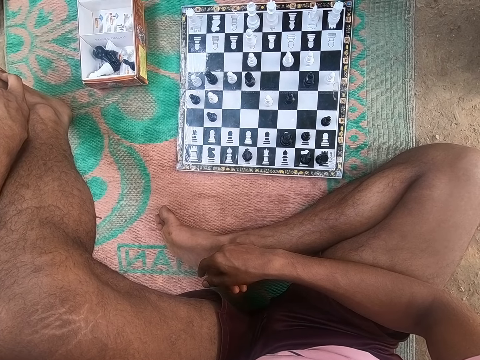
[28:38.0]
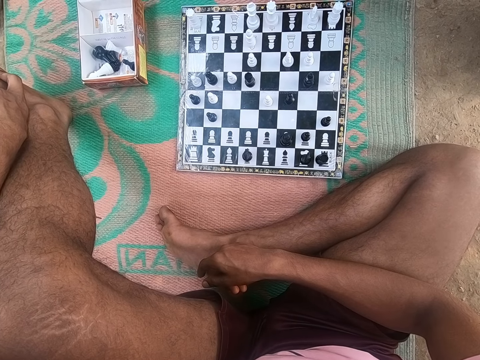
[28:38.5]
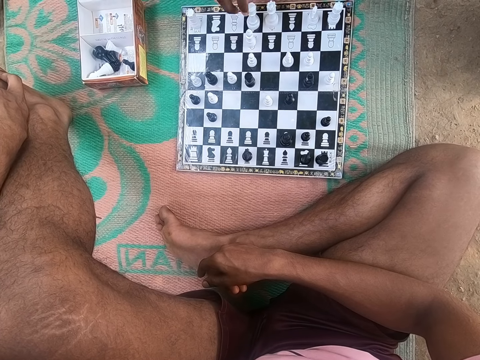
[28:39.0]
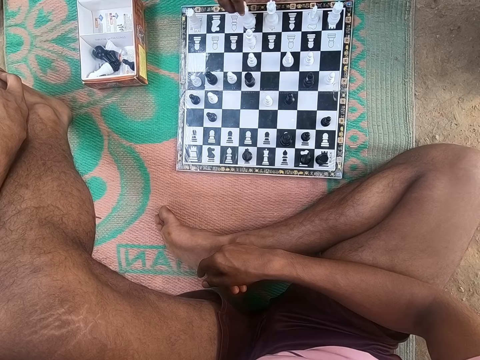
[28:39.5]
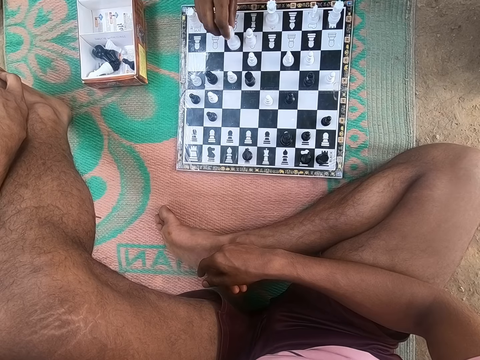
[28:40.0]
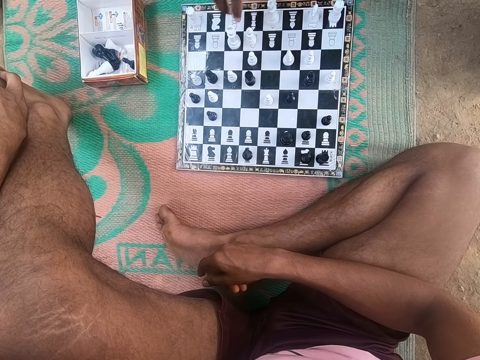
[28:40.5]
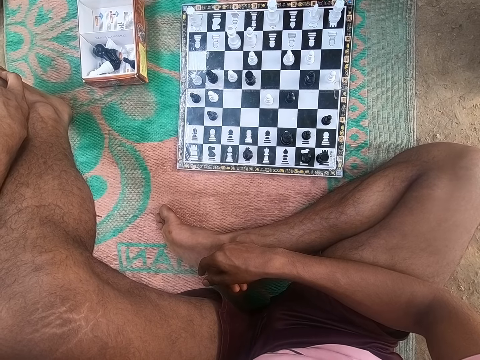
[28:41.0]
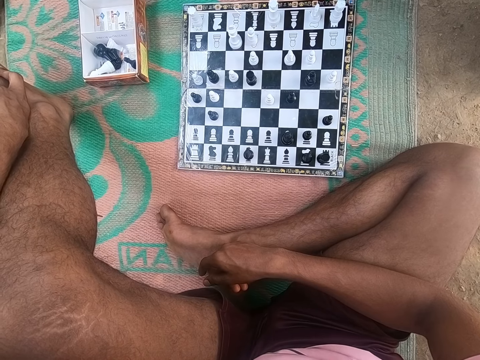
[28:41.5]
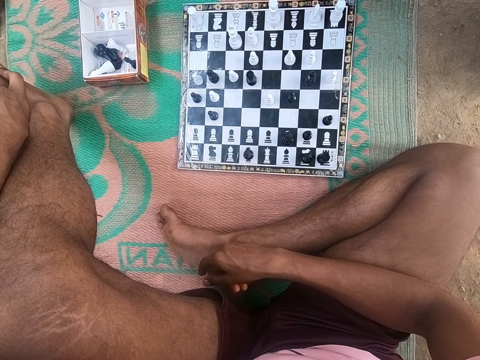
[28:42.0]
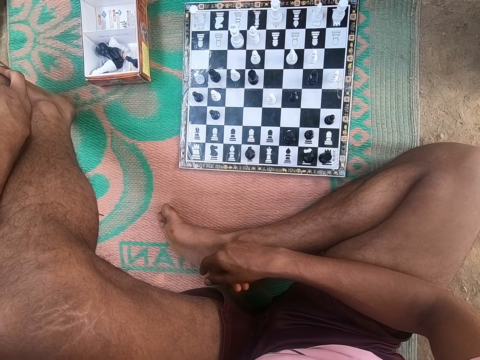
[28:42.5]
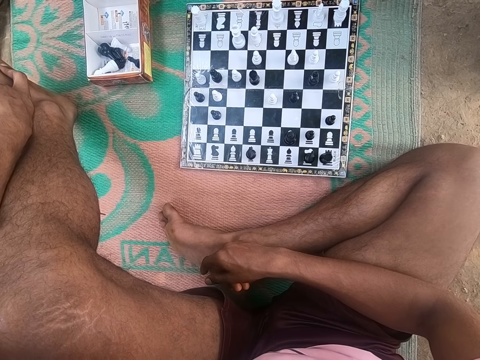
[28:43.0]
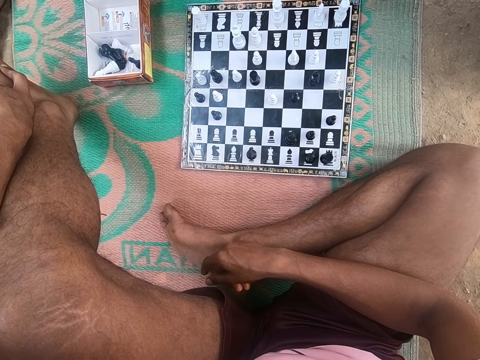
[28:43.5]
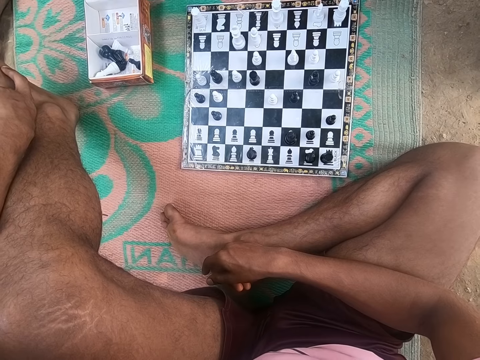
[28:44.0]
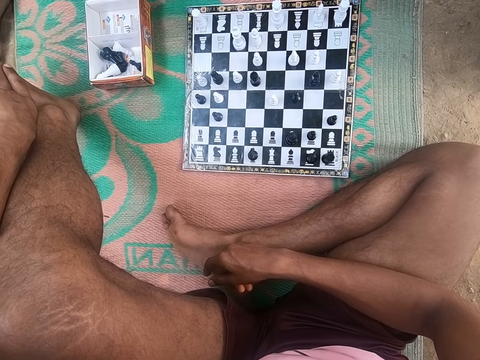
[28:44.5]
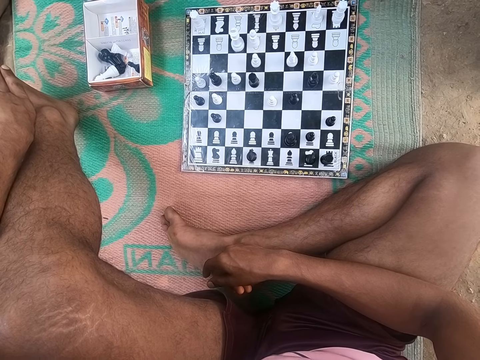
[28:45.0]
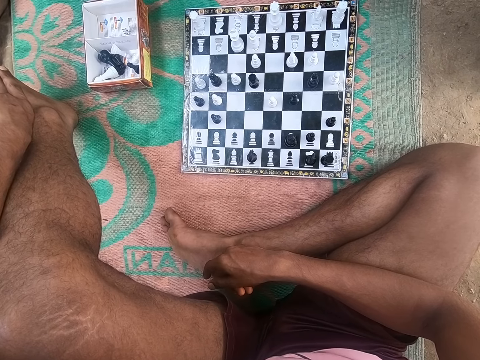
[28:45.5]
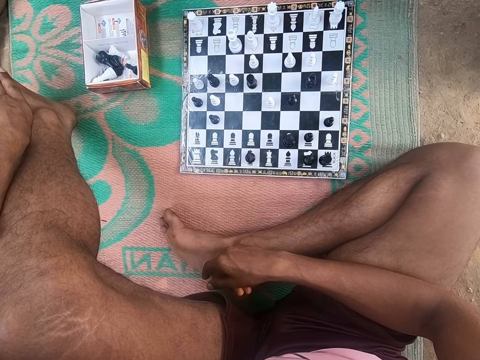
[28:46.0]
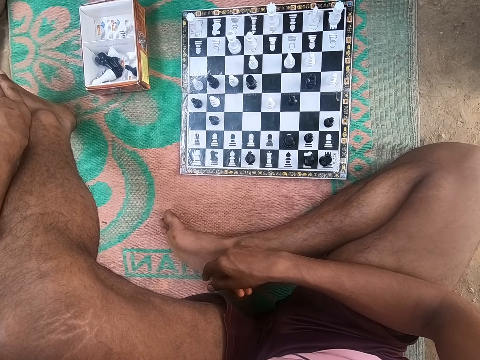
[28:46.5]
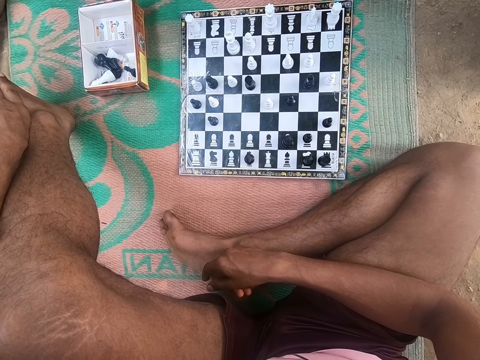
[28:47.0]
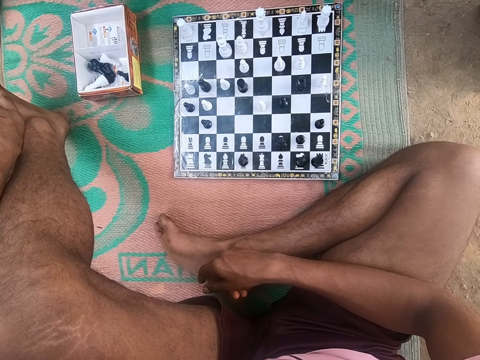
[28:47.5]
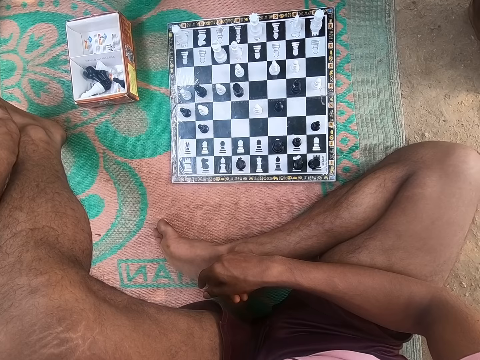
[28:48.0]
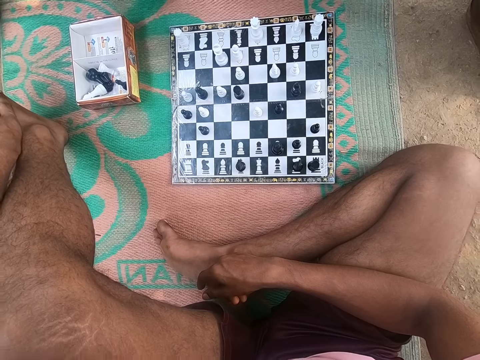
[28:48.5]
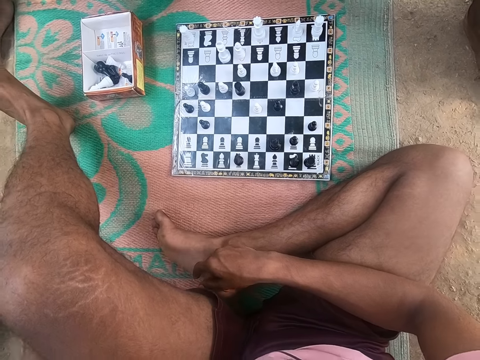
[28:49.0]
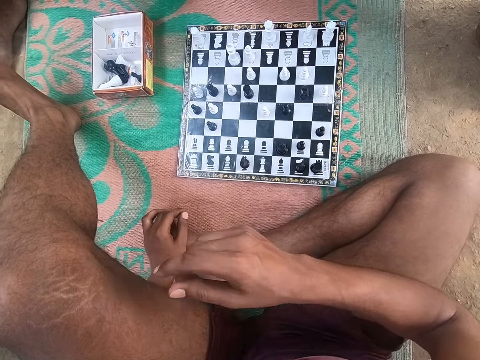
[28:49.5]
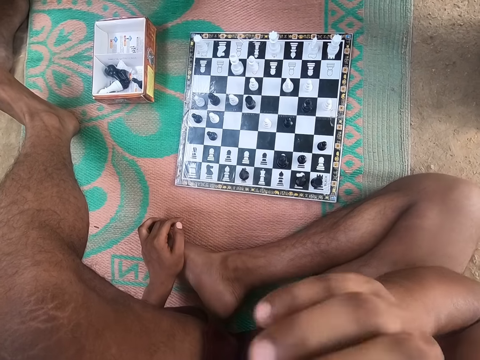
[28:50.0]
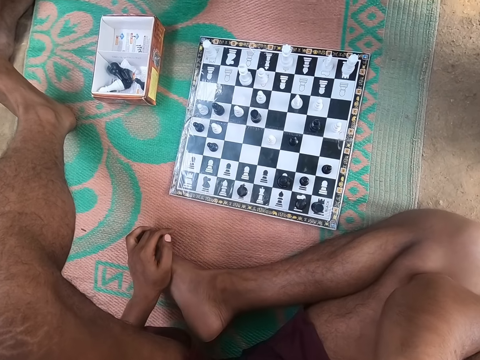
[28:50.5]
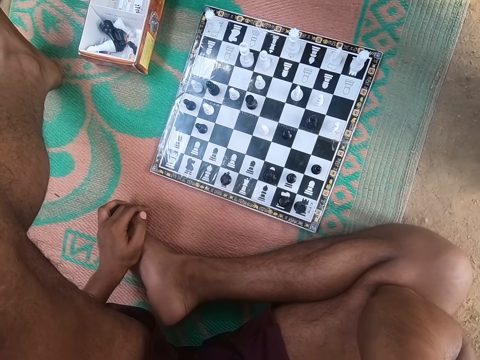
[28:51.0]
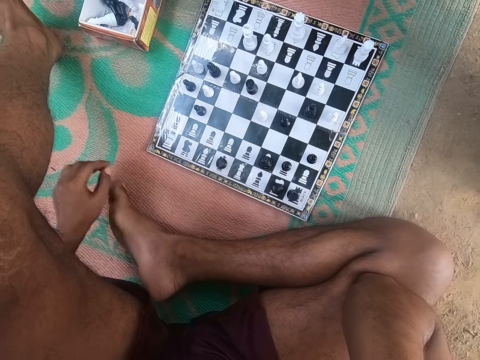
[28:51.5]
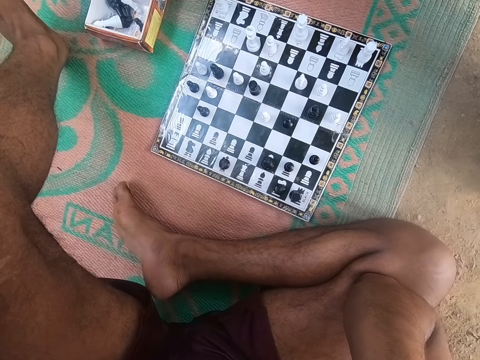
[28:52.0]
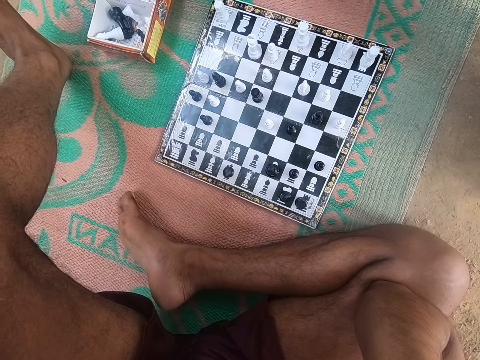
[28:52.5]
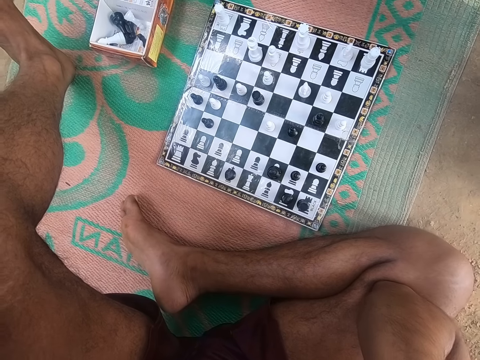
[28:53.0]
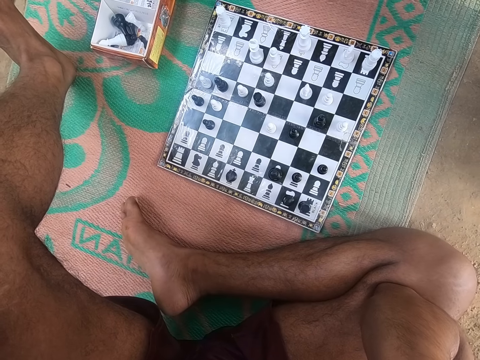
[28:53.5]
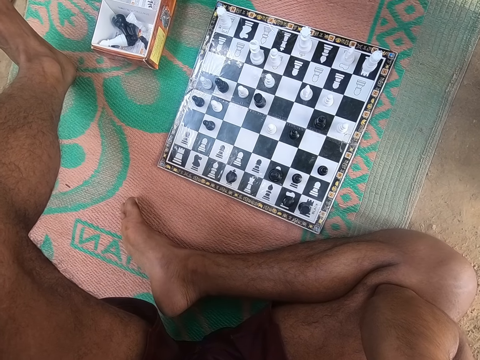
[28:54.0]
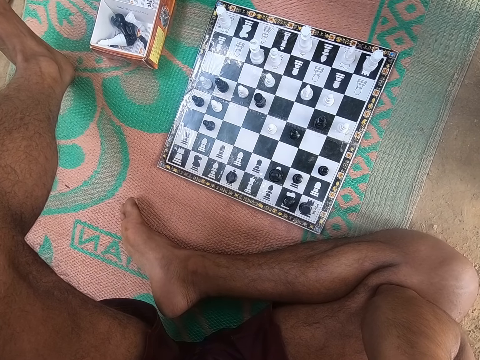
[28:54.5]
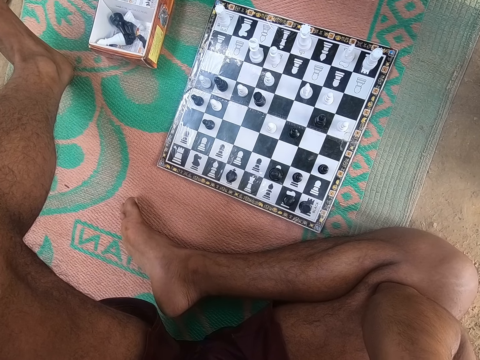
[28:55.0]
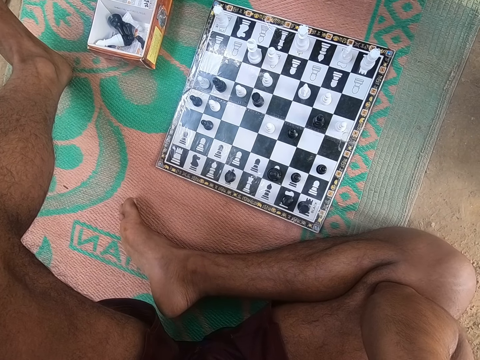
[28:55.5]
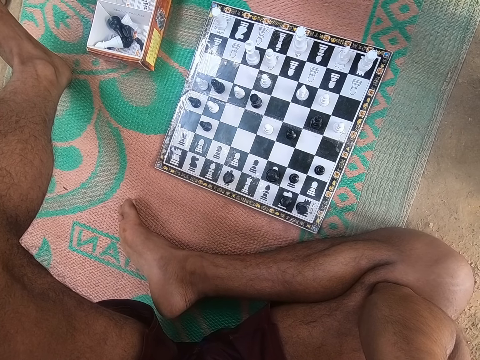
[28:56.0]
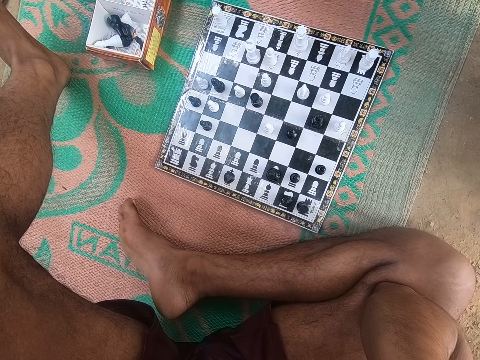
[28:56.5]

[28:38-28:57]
The camera wearer plays chess with a man. They look at the chess. The man plays. The camera wearer looks around the chess board. They lift the hand up, touch something, and look around the chess board.

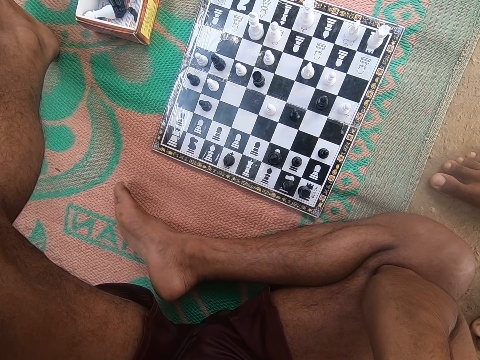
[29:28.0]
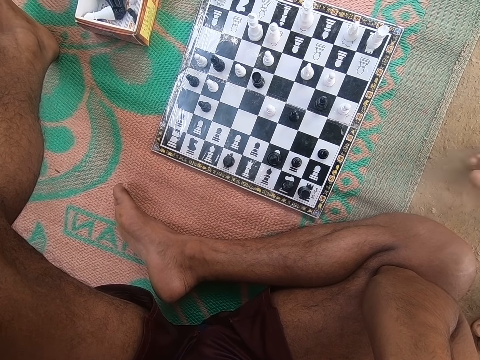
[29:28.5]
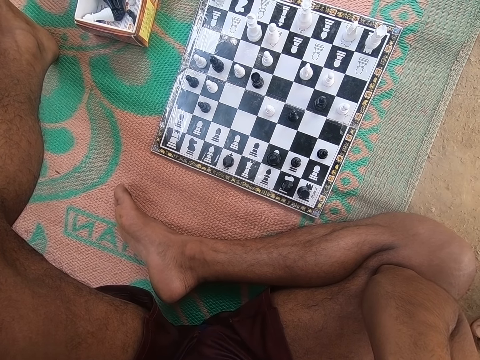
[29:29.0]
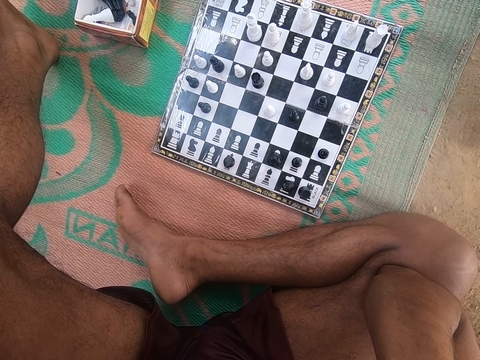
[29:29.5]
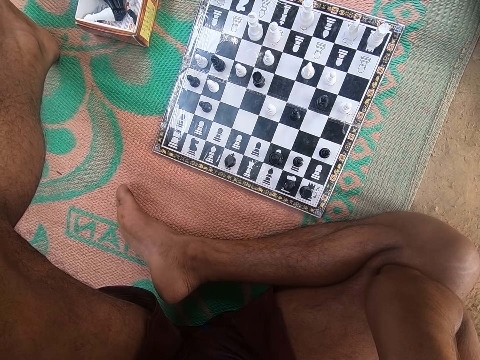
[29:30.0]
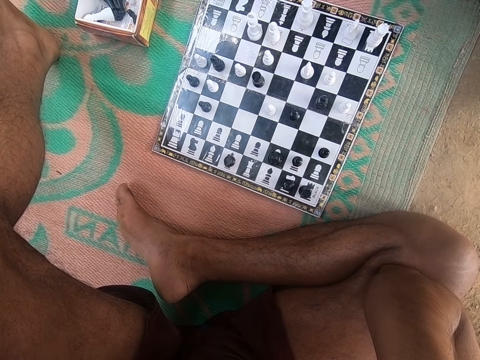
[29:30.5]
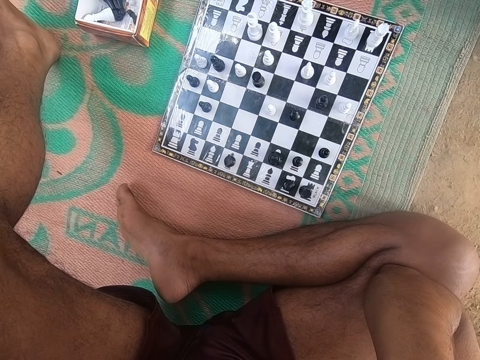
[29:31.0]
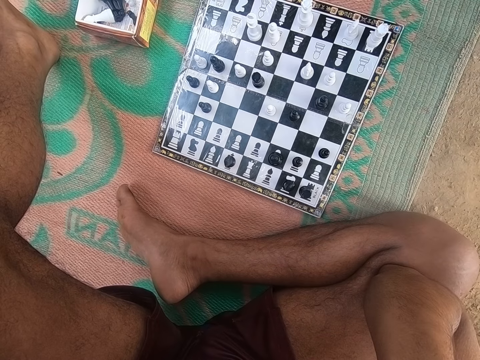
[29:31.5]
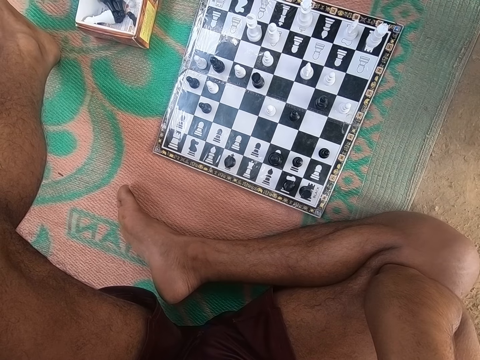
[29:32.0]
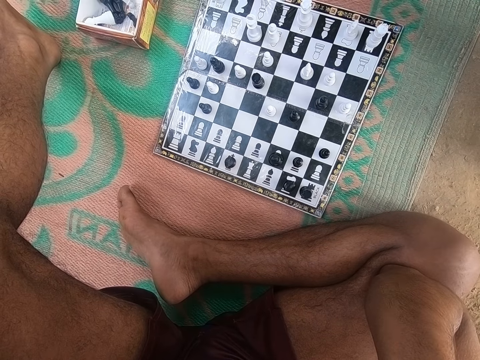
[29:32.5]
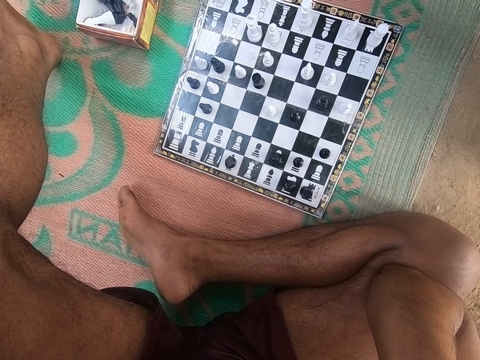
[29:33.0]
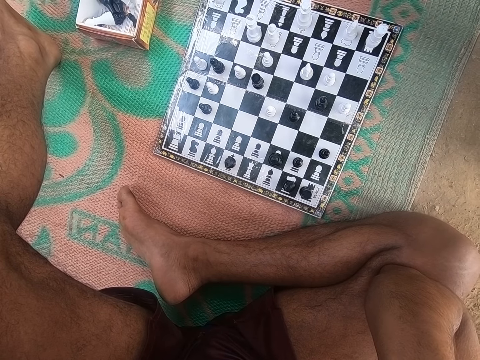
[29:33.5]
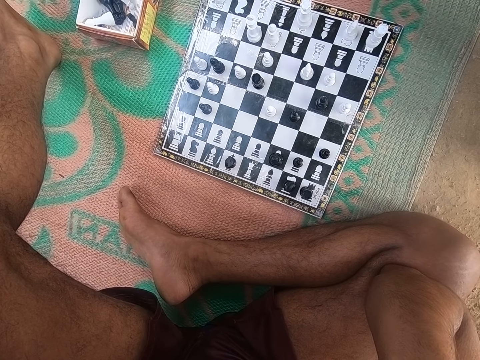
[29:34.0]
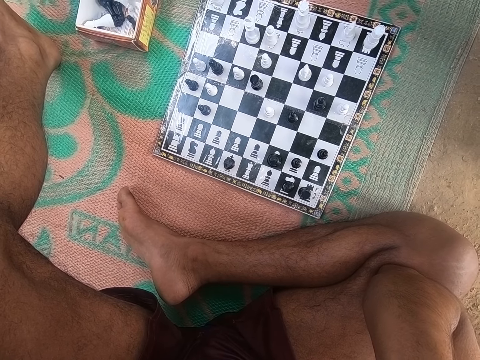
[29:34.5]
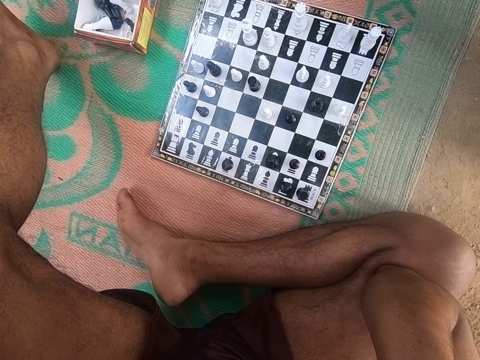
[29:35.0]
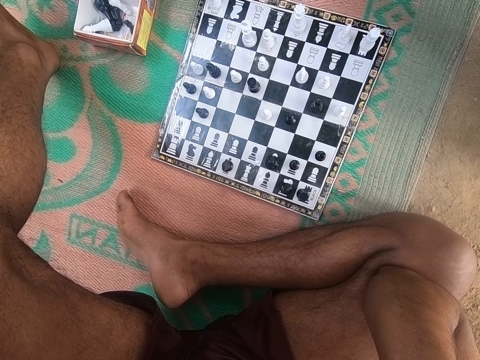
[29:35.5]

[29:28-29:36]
The camera wearer converses with a man. They look around the chess board.
